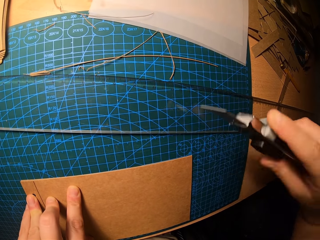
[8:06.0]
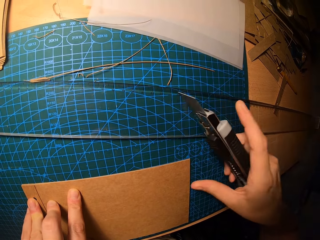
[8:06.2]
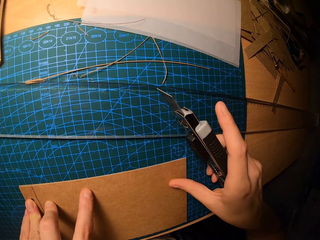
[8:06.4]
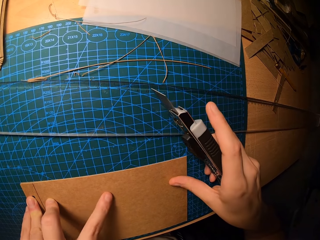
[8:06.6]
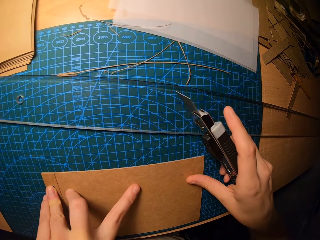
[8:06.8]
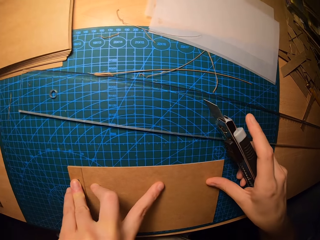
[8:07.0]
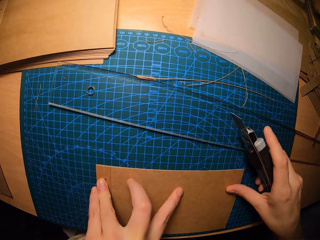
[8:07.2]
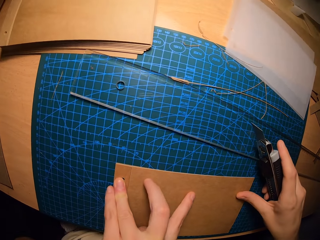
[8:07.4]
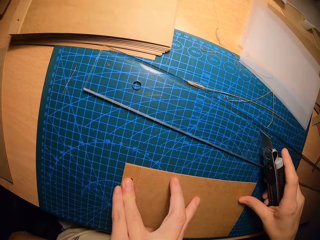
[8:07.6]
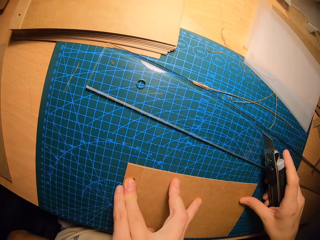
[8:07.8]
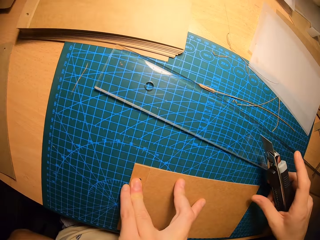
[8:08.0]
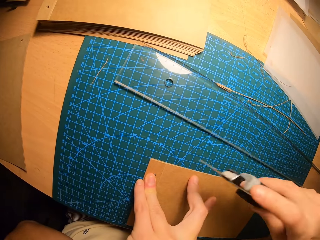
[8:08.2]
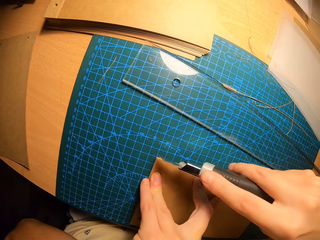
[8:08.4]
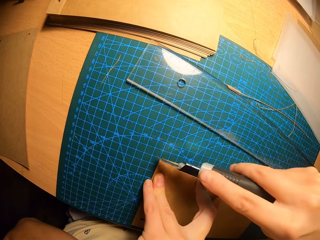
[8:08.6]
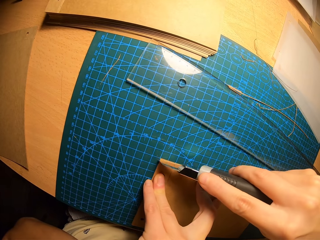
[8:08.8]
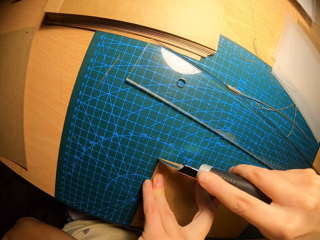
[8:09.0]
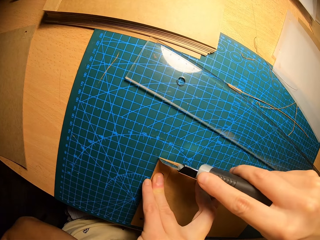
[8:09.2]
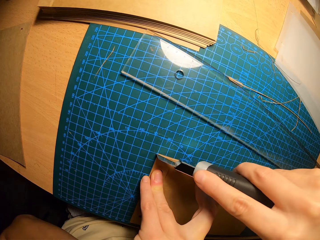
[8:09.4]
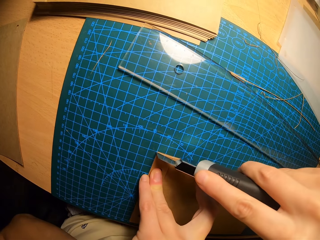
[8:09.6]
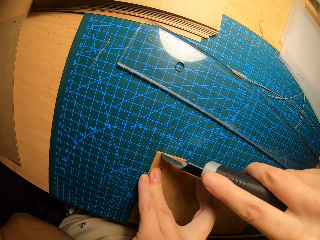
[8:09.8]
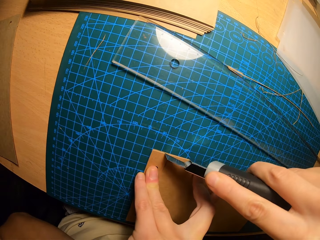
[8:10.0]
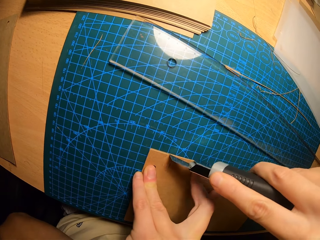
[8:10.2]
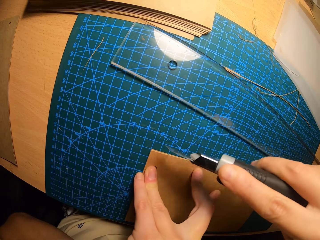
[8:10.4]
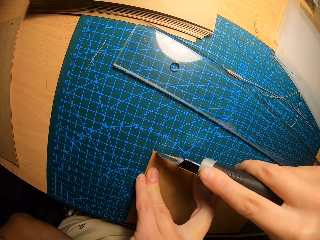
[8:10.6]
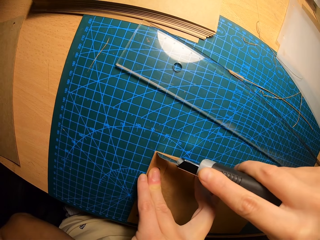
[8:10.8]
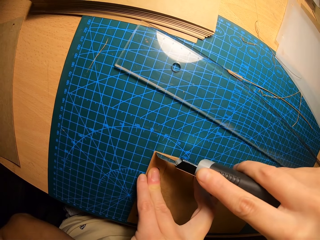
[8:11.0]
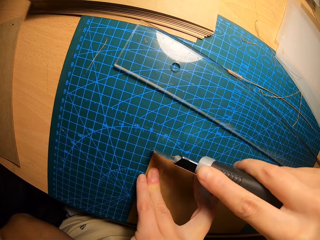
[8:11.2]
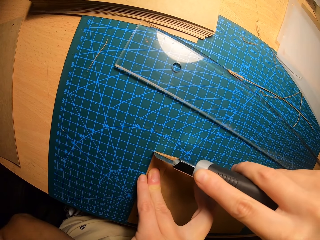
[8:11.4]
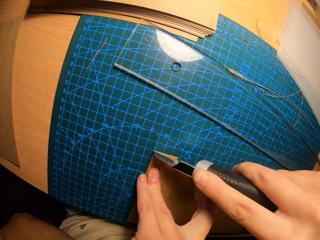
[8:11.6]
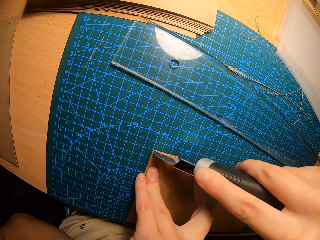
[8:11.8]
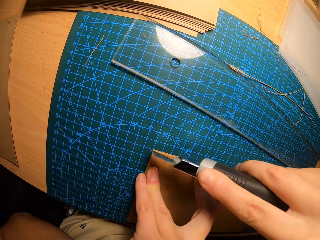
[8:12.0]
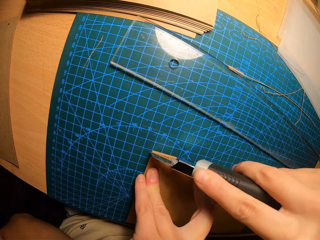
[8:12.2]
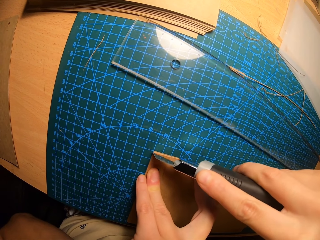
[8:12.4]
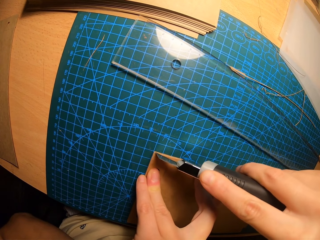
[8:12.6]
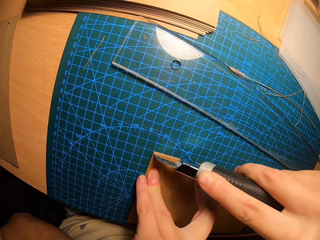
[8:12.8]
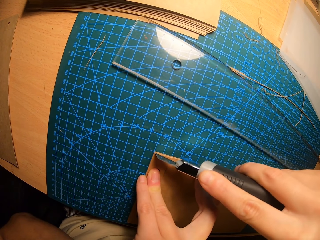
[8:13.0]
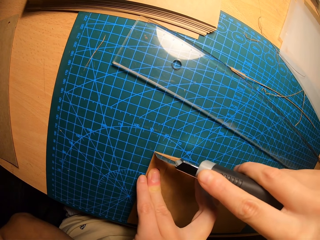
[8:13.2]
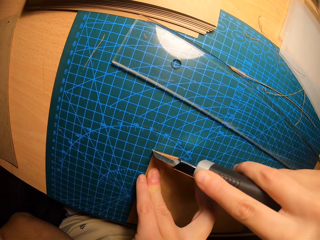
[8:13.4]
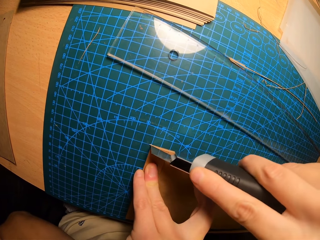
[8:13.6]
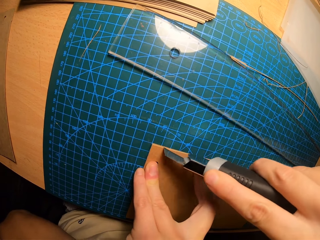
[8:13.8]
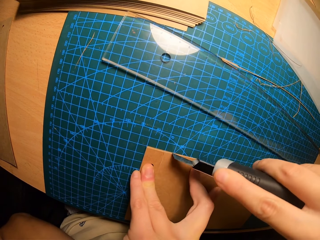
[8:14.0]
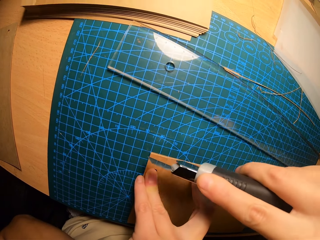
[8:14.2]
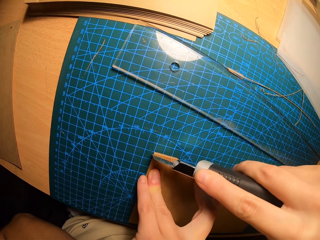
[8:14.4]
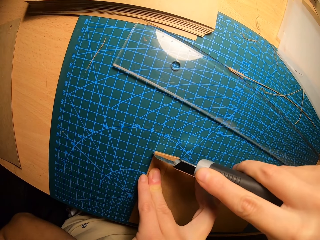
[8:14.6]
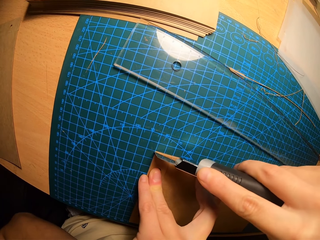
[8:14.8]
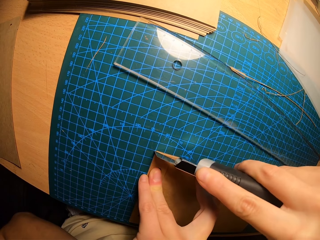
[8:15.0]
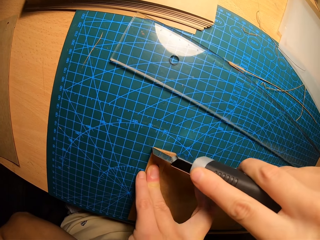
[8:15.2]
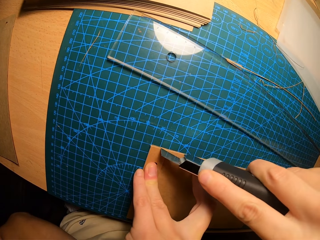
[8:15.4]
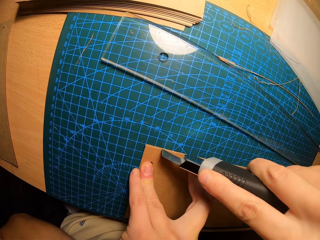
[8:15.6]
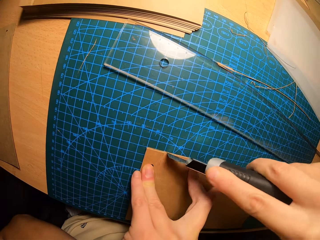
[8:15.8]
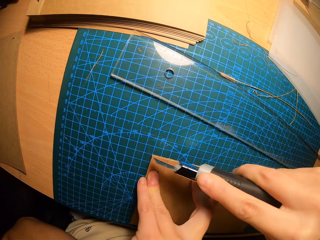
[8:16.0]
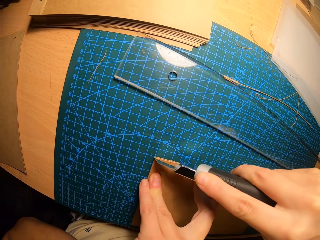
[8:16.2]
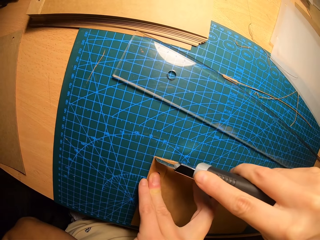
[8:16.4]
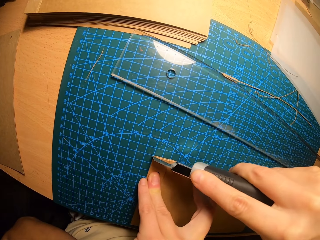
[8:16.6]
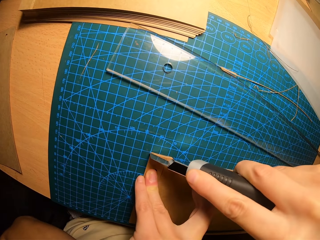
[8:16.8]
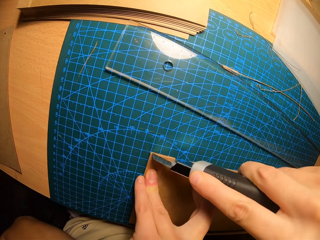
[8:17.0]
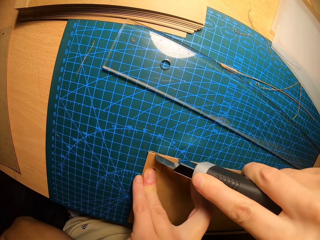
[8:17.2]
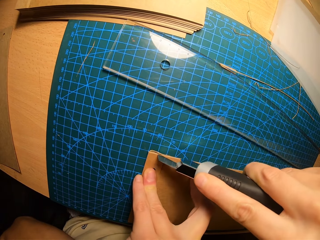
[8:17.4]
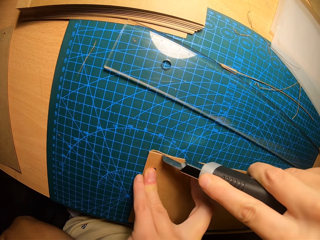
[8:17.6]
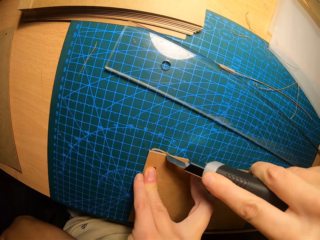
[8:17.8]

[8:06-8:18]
The camera wearer picks up the paper from the table.

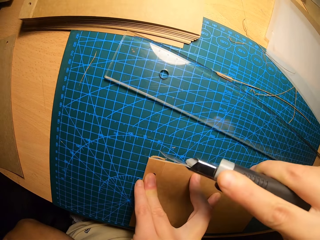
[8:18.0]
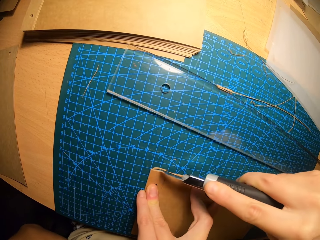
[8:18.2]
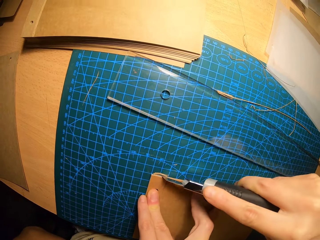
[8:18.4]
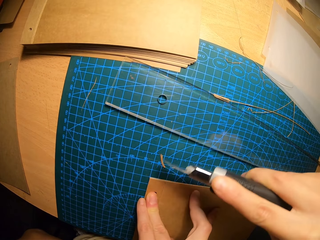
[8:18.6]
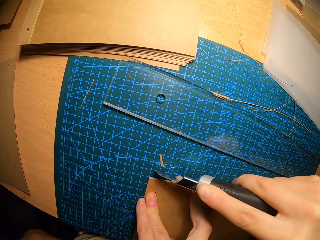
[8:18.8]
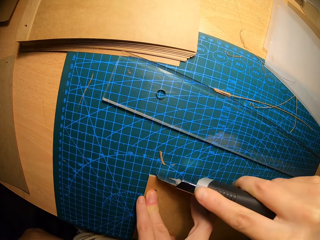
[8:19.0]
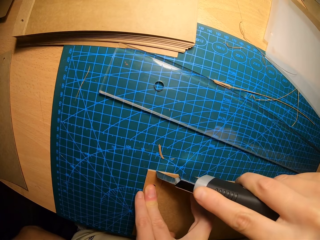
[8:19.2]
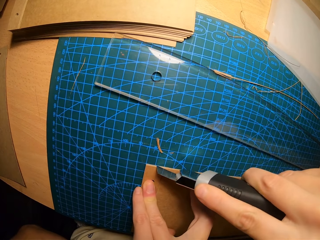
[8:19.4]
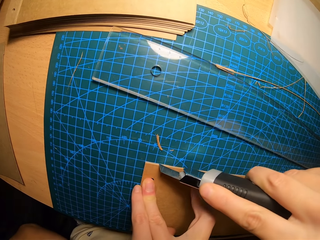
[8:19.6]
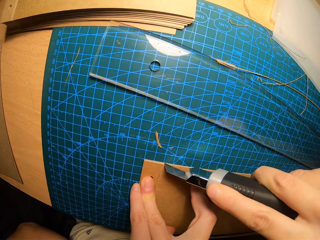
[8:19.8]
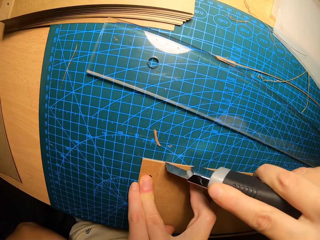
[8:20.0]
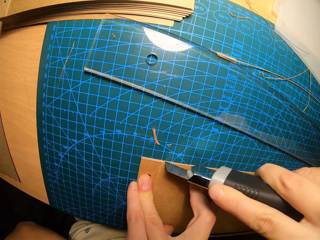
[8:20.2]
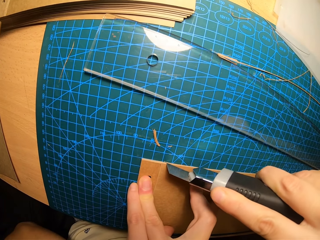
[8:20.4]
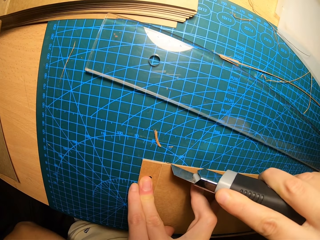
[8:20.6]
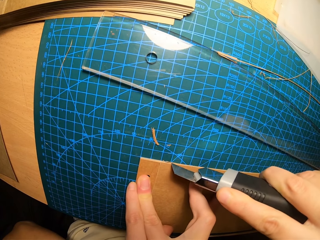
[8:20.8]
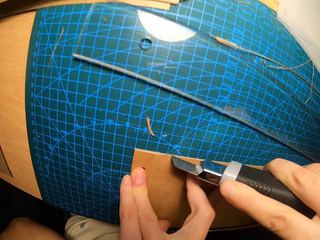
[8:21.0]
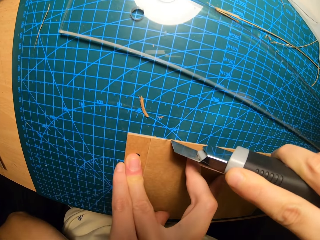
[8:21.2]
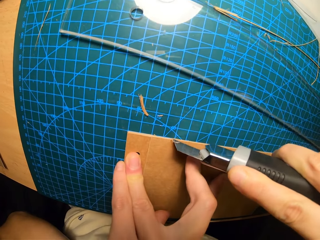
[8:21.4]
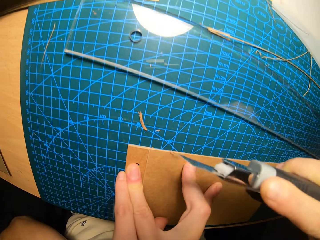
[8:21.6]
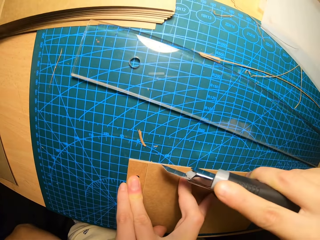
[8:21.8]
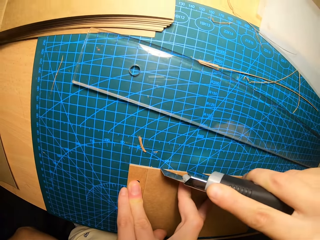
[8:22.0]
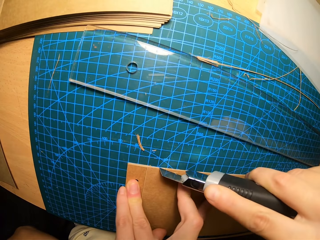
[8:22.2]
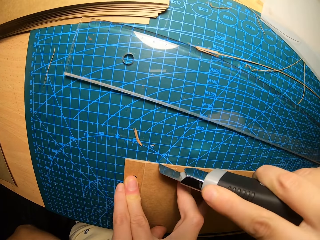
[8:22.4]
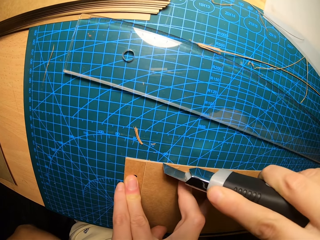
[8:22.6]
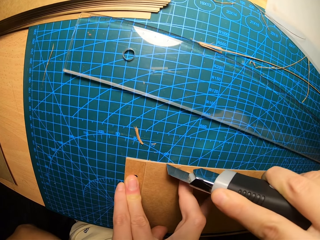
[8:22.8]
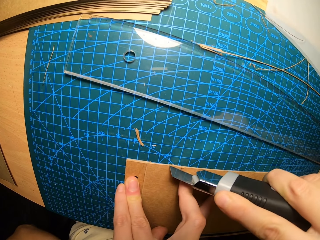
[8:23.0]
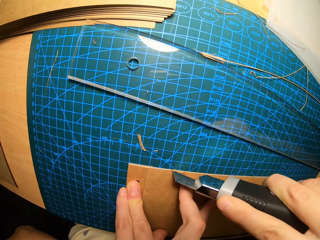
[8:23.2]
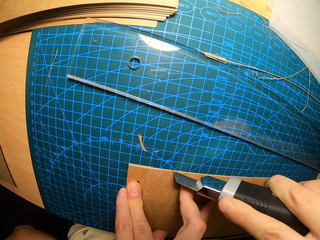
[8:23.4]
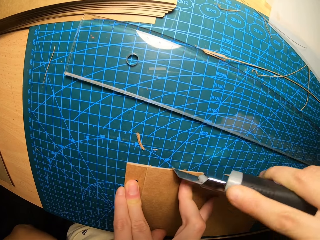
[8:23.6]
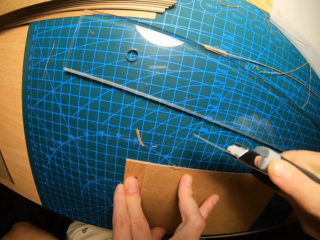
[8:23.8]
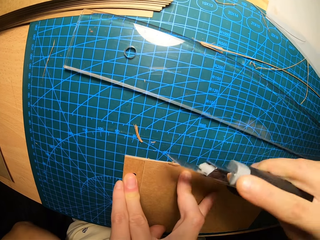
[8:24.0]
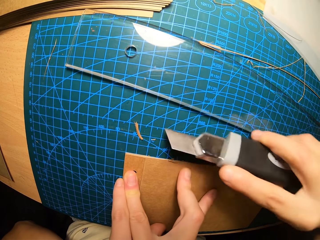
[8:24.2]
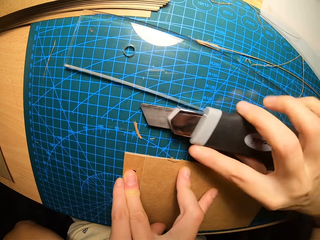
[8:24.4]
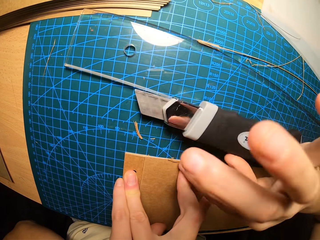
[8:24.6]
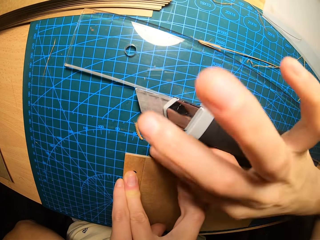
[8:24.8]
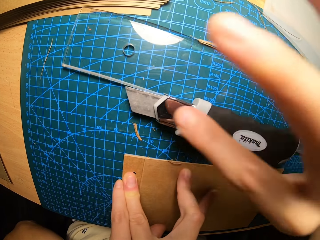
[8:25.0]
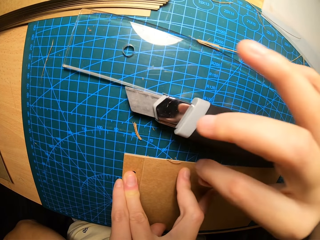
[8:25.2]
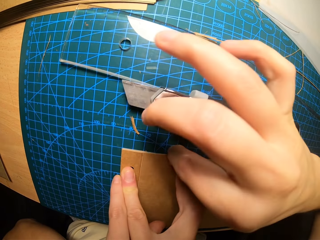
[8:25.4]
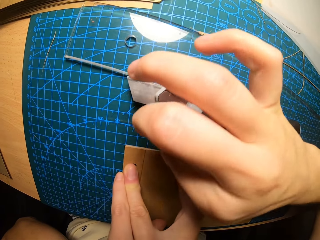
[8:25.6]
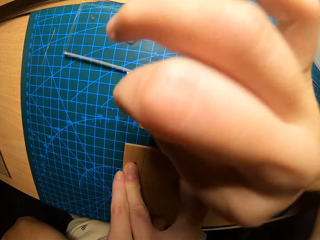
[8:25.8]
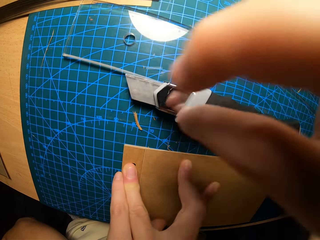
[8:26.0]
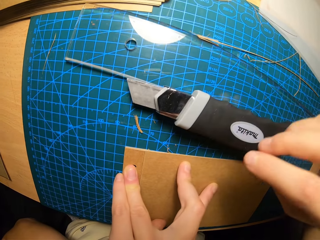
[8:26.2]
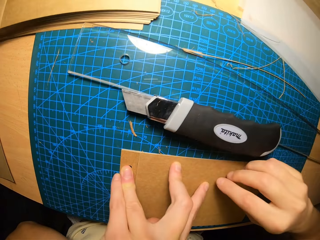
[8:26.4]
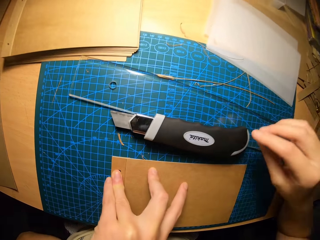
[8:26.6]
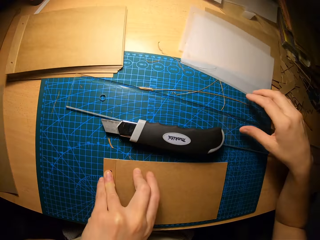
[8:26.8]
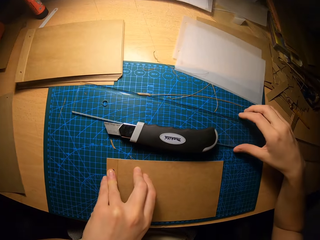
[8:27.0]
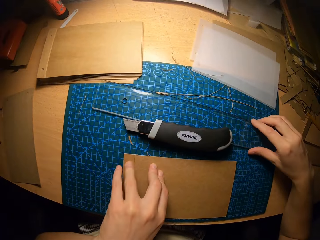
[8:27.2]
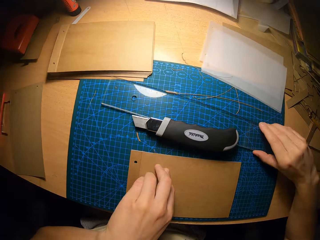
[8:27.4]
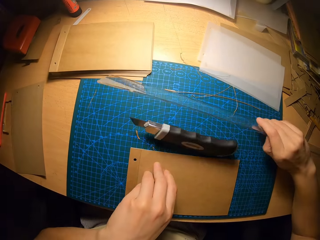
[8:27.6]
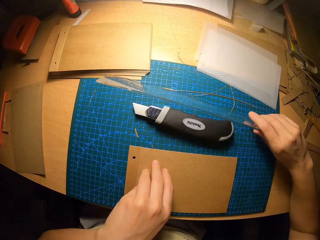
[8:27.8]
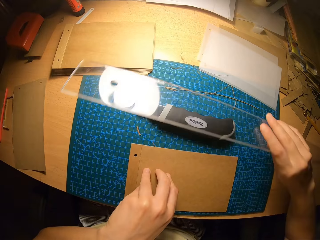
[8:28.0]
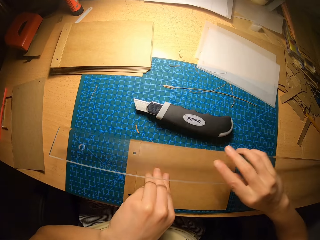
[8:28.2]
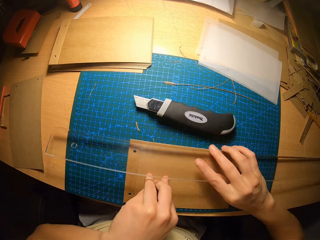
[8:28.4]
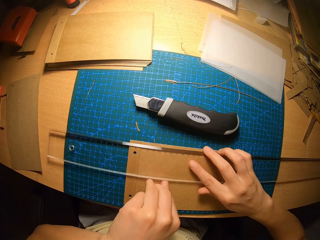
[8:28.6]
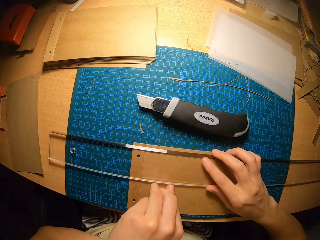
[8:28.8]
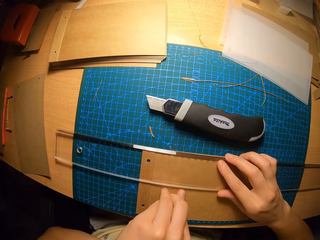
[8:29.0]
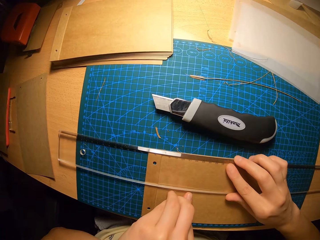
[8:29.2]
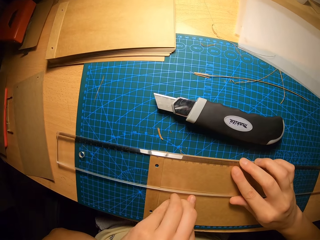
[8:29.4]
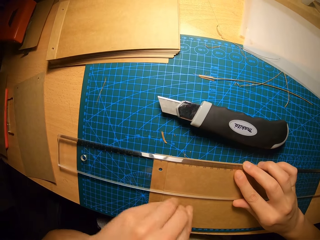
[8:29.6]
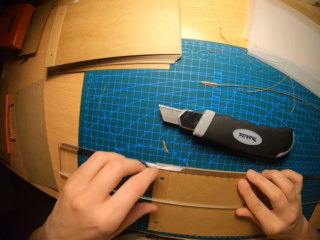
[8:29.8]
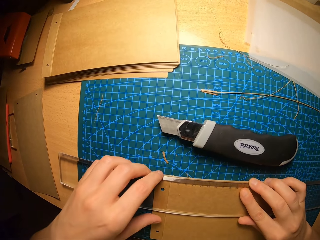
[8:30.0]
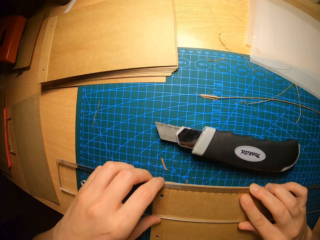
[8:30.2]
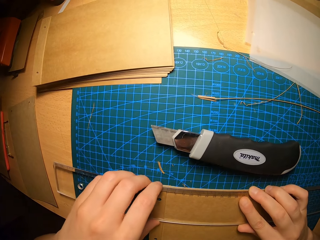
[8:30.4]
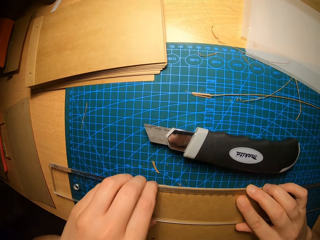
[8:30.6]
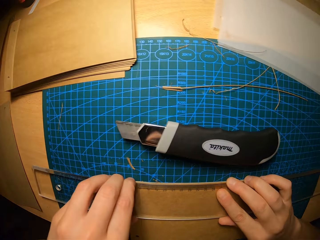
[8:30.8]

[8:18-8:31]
The camera wearer places the pen knife on the table. They remove the trimmed paper. They pick up the ruler from the table. They carry the ruler. They place the ruler on the paper. They align the ruler.
